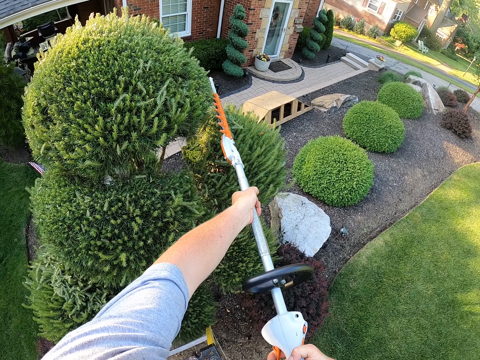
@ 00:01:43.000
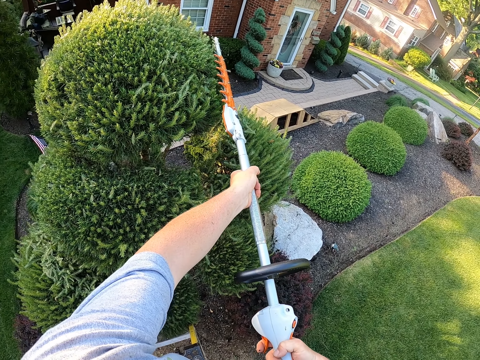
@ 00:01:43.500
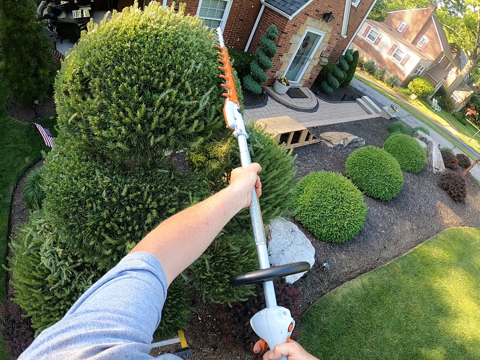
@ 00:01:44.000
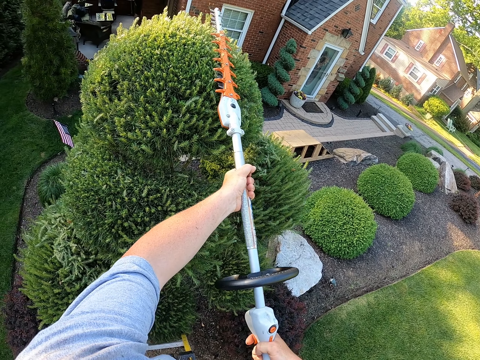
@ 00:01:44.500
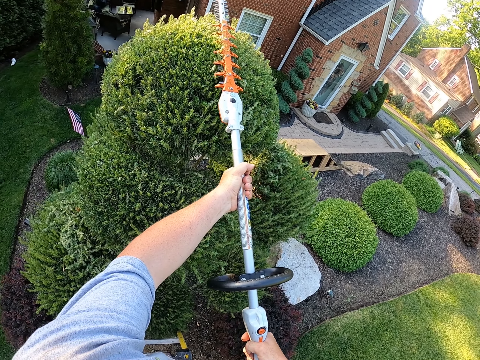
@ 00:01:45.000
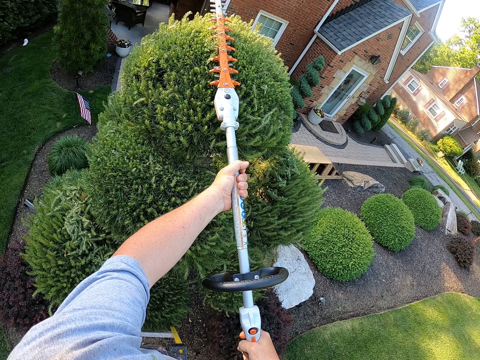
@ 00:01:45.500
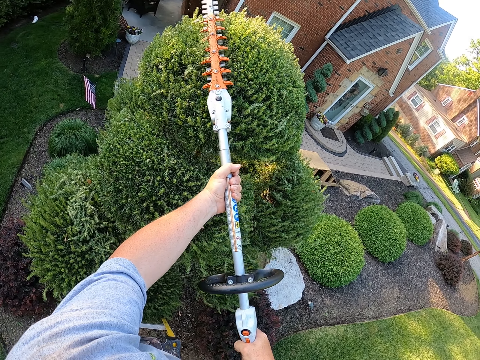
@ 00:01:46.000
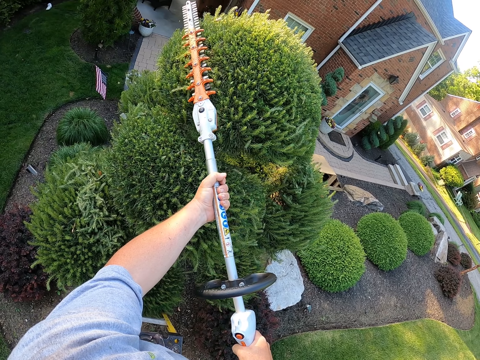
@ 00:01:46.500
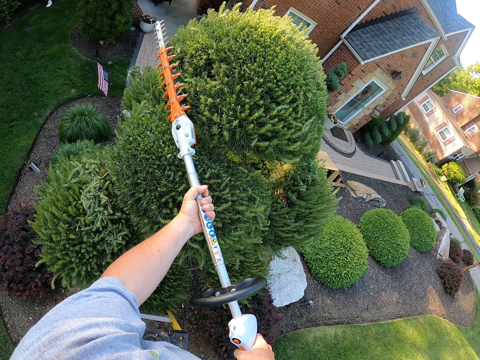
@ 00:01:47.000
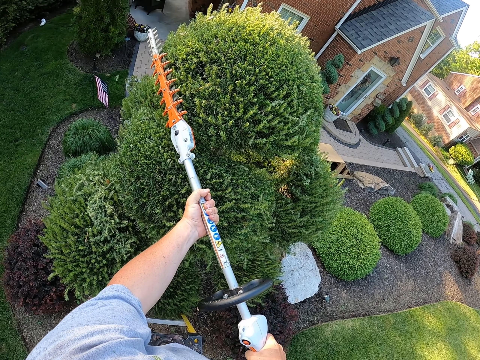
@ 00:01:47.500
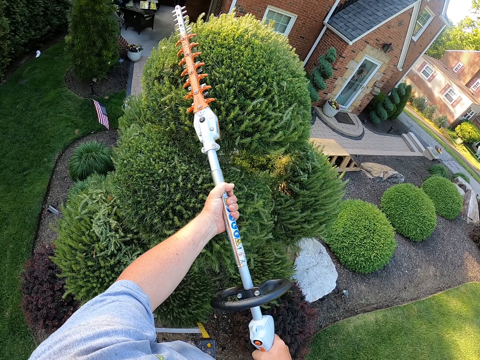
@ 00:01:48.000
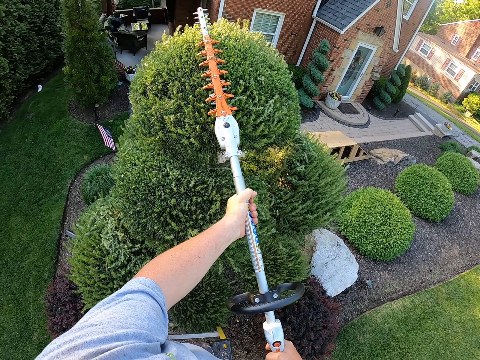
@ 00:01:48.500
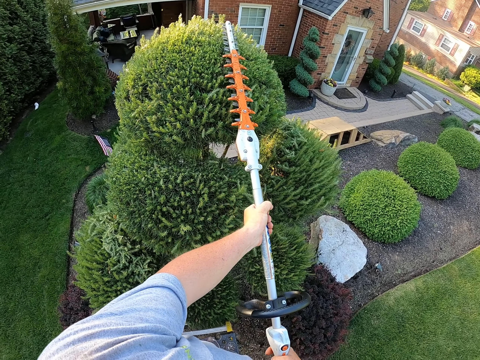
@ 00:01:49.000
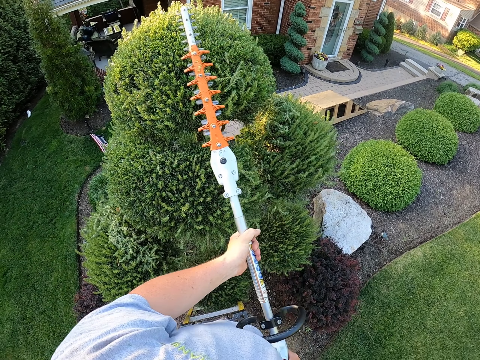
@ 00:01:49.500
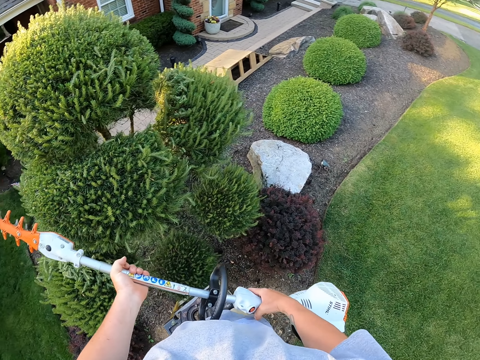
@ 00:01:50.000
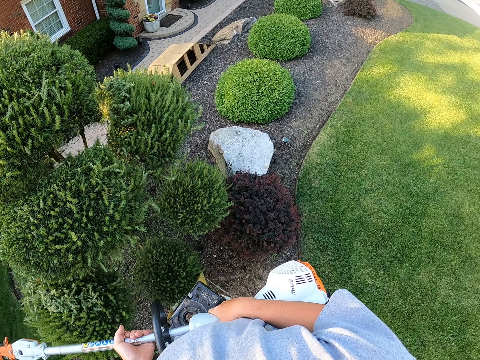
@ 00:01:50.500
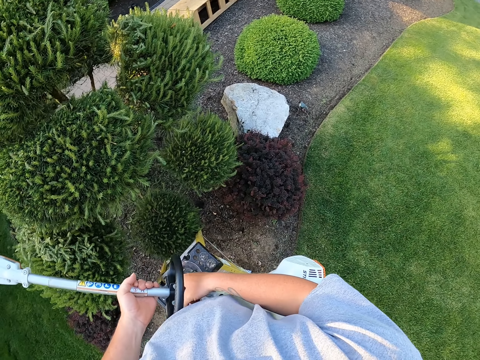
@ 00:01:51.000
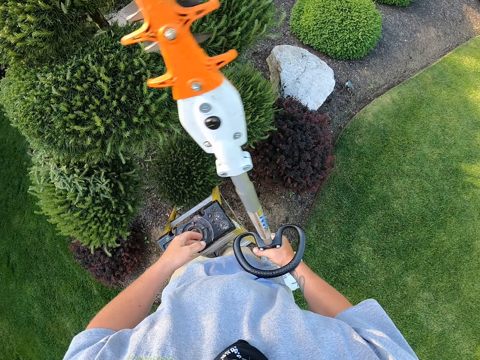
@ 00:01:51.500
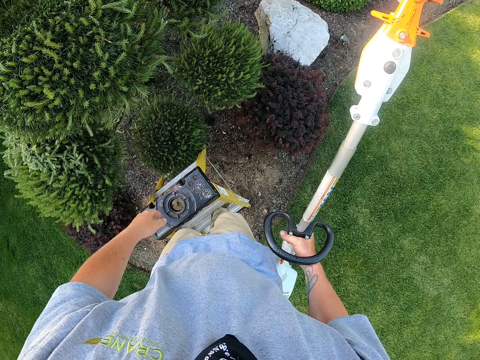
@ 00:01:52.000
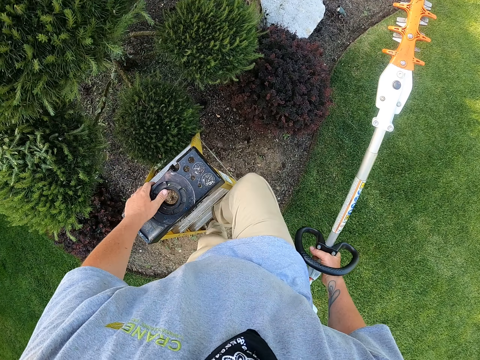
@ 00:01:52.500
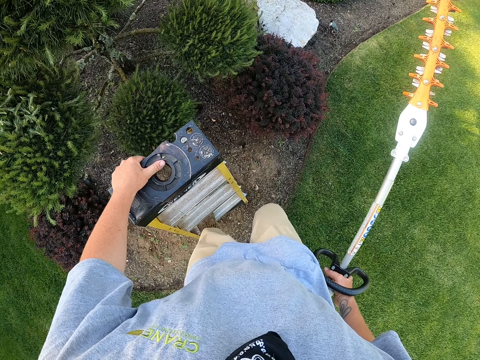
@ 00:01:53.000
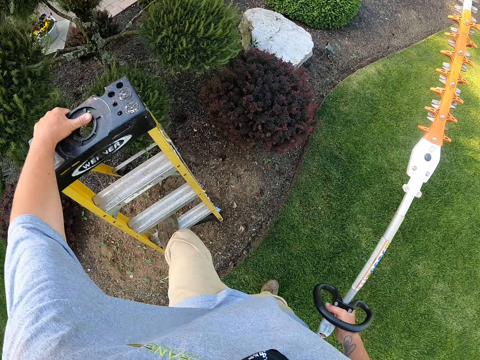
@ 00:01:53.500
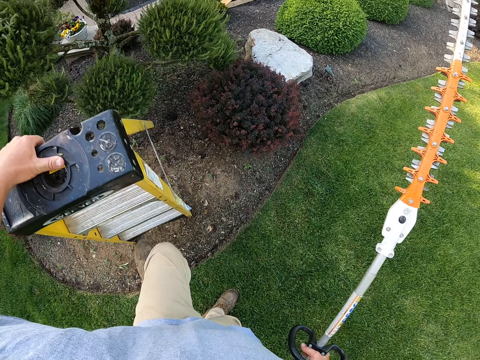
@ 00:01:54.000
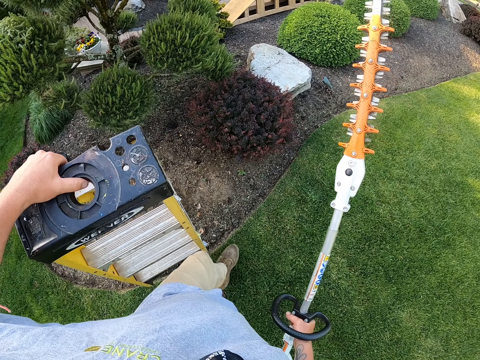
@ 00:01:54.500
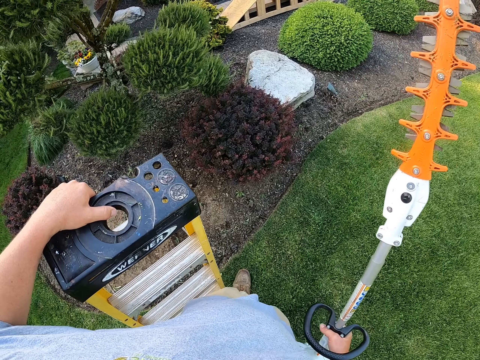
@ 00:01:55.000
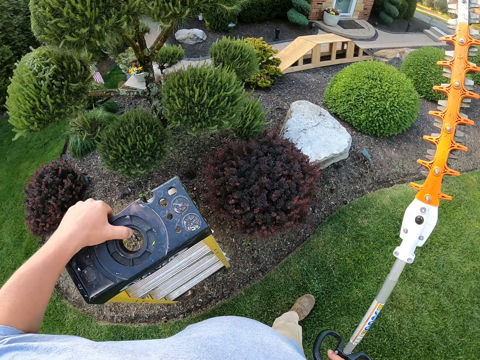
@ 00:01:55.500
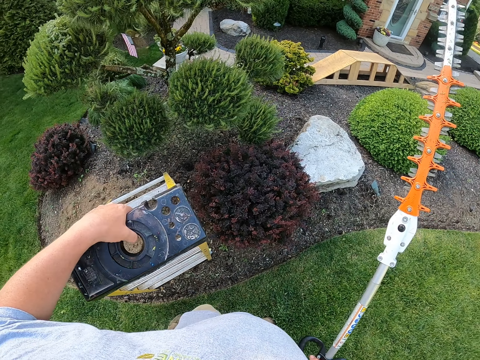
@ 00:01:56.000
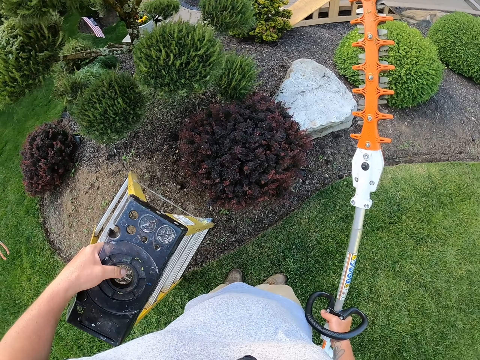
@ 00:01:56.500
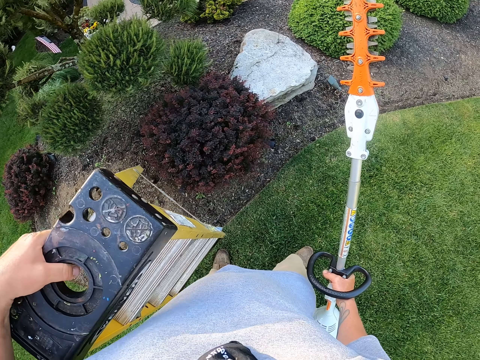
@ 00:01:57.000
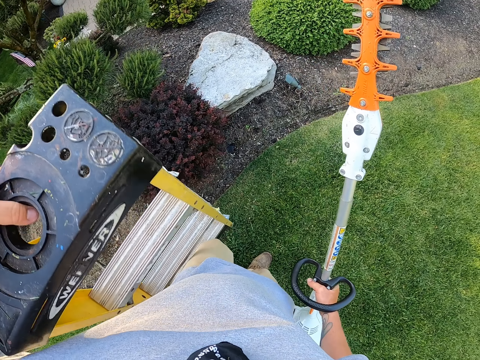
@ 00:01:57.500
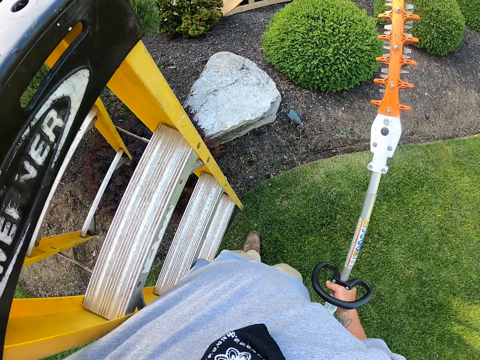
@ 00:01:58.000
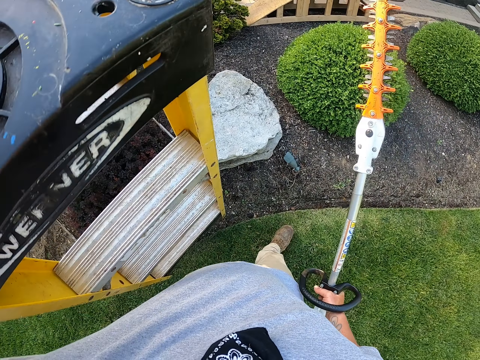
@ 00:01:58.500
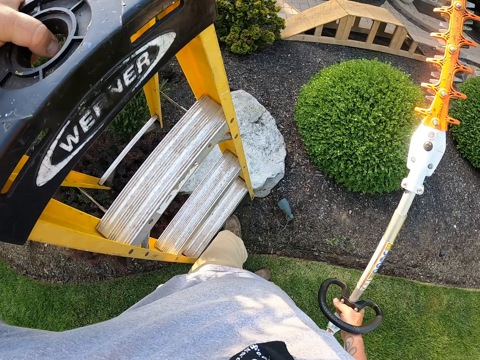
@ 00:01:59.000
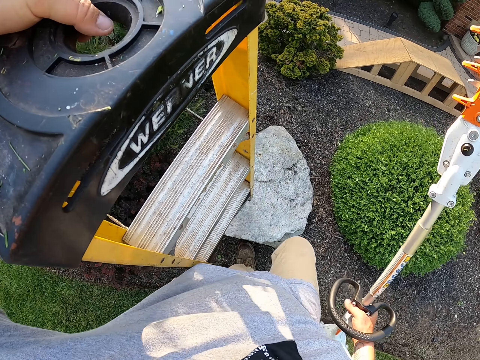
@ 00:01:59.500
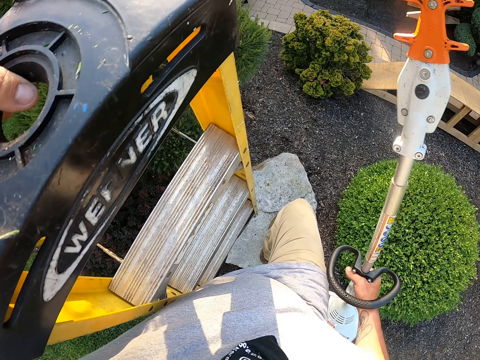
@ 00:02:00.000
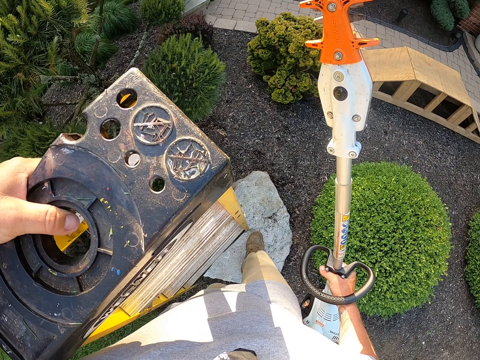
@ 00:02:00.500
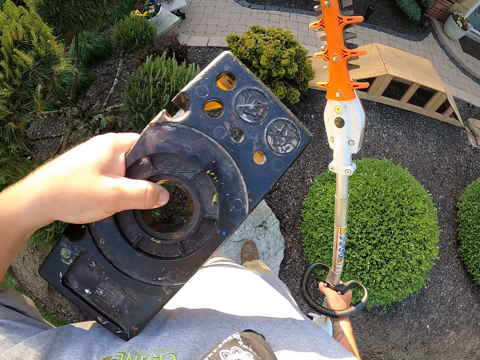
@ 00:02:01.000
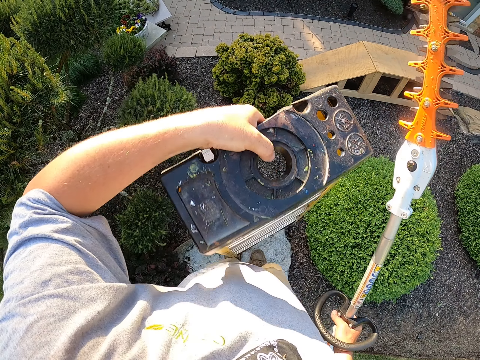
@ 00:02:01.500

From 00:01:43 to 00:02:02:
The camera wearer walks down the ladder. They pick up the ladder. They carry the ladder. They walk around the field.

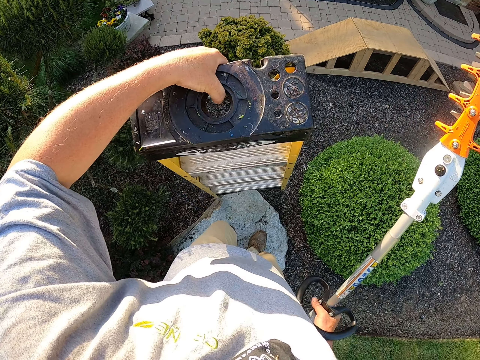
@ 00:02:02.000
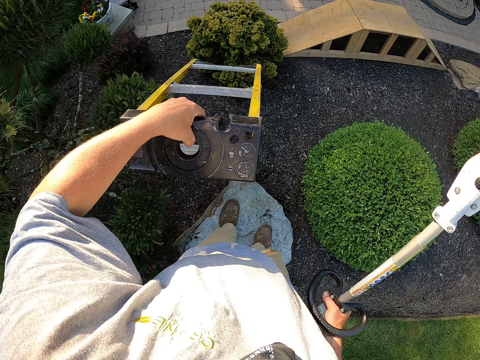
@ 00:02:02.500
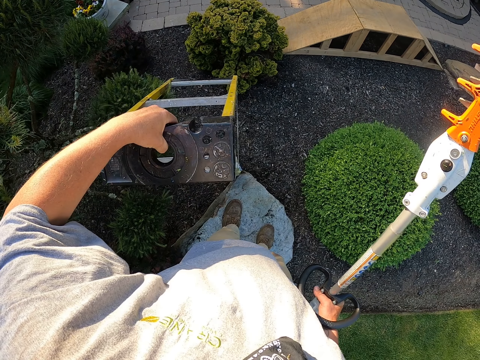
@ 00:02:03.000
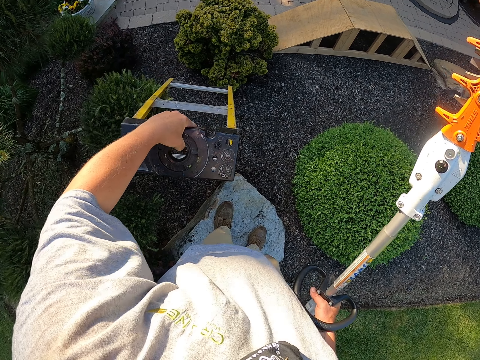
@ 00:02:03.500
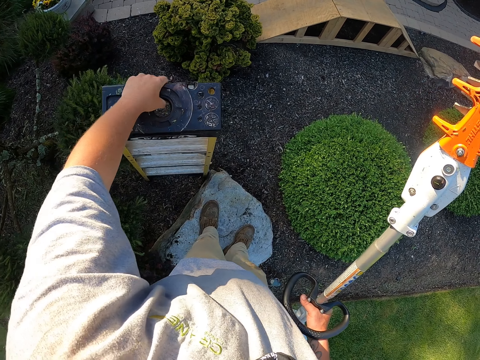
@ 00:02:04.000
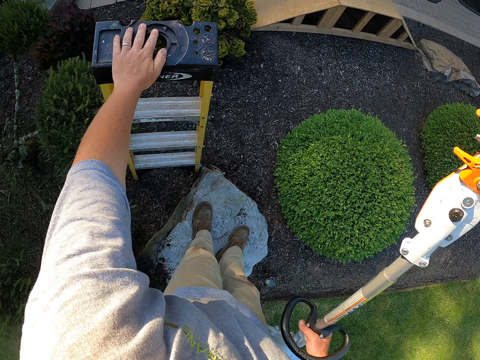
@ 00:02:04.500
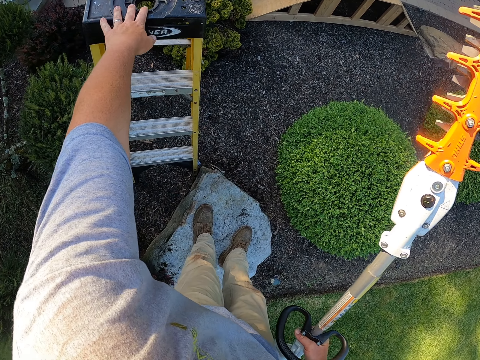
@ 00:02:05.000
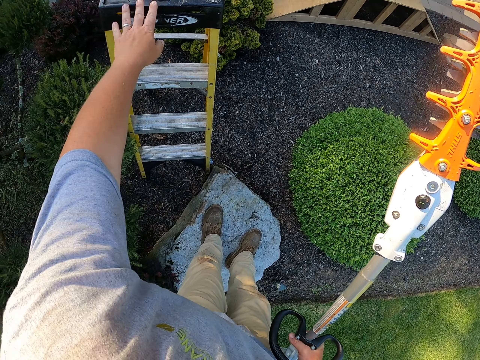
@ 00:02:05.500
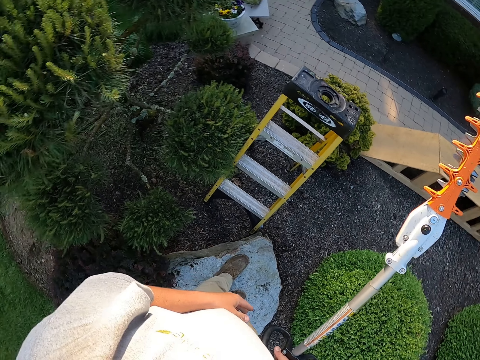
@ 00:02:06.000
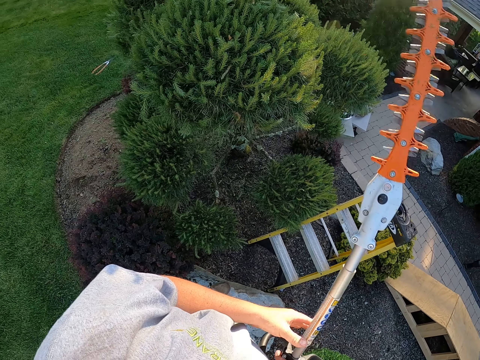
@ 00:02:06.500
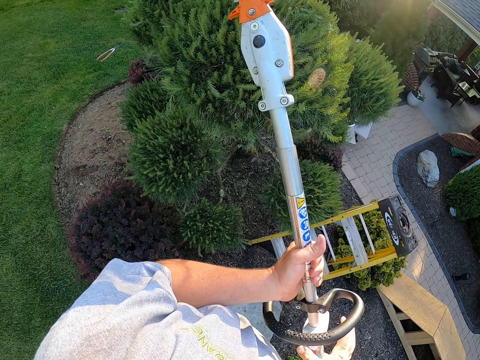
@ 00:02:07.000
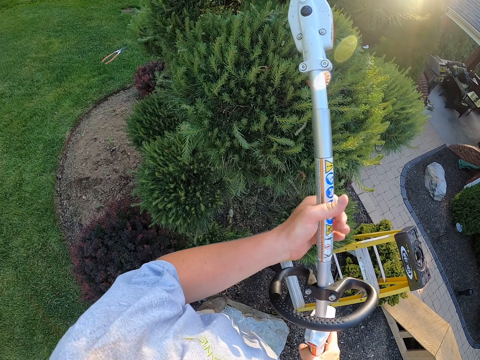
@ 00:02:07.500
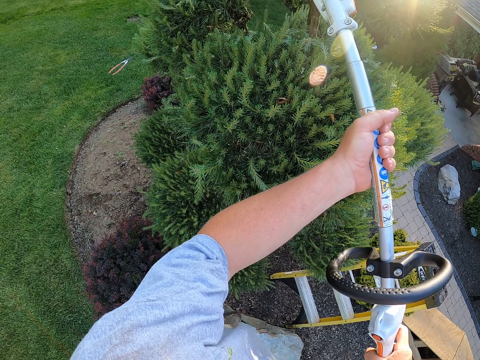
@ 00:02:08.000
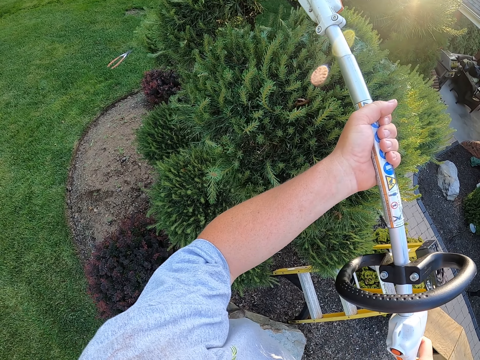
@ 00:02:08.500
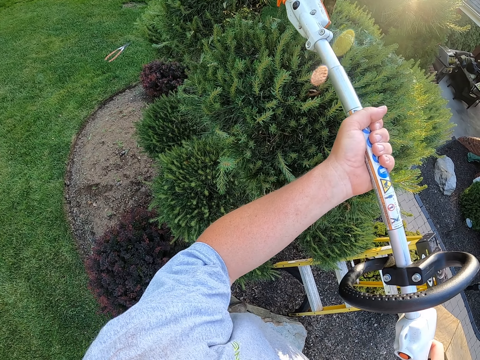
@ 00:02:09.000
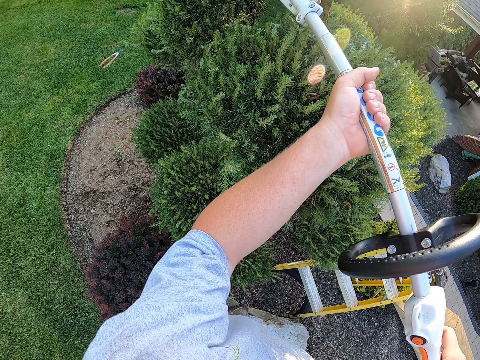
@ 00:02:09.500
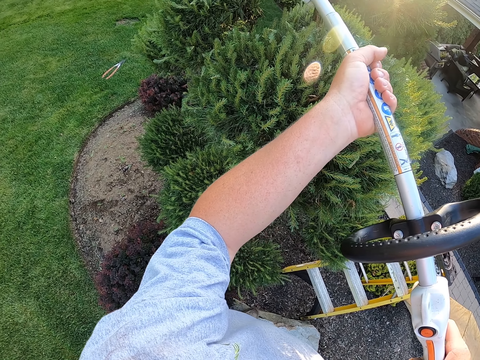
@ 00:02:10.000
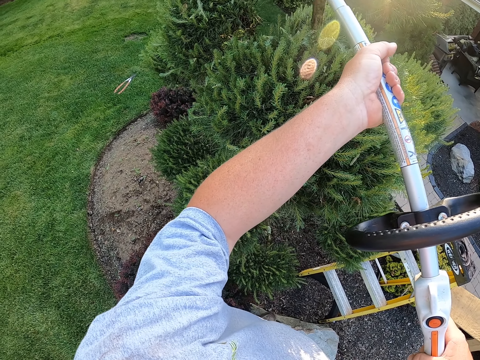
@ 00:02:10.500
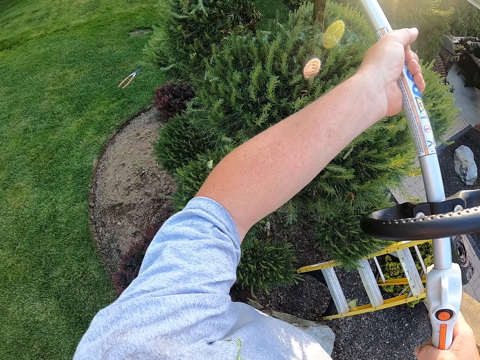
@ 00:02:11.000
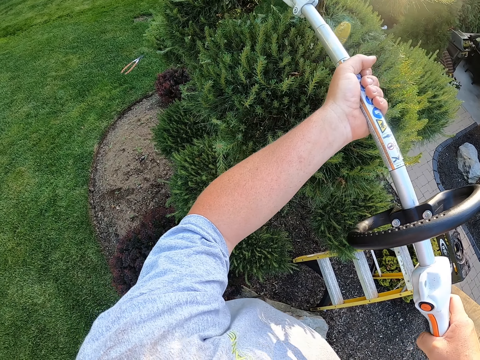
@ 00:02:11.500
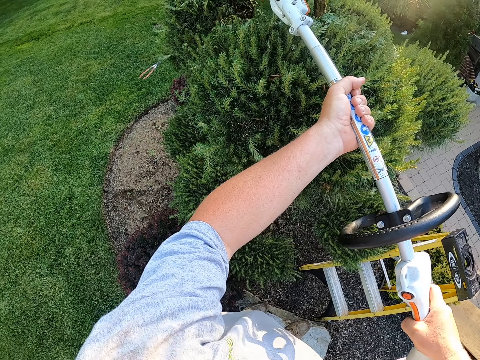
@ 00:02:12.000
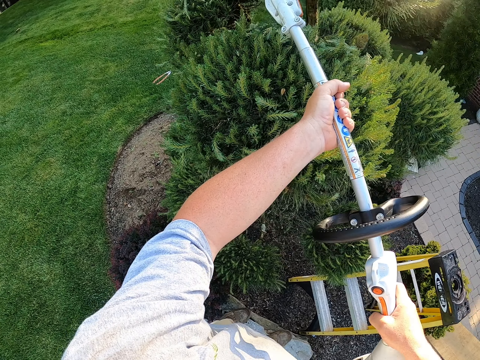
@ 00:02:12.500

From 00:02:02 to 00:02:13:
The camera wearer puts the ladder on the ground. They trim the trees.
